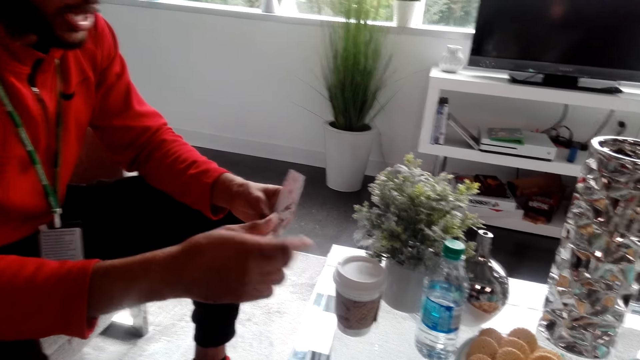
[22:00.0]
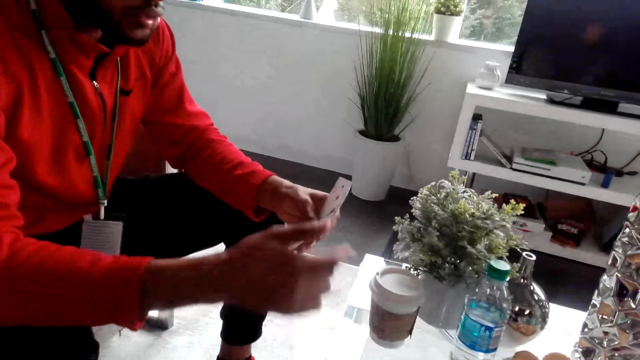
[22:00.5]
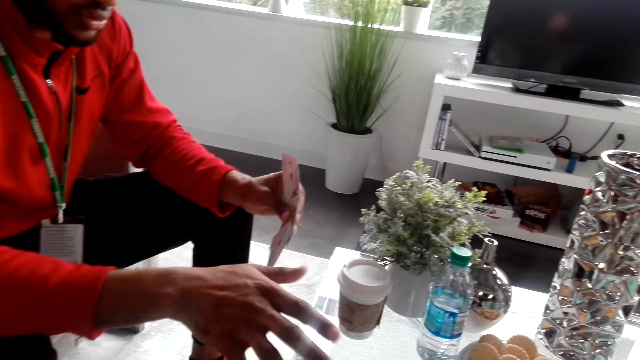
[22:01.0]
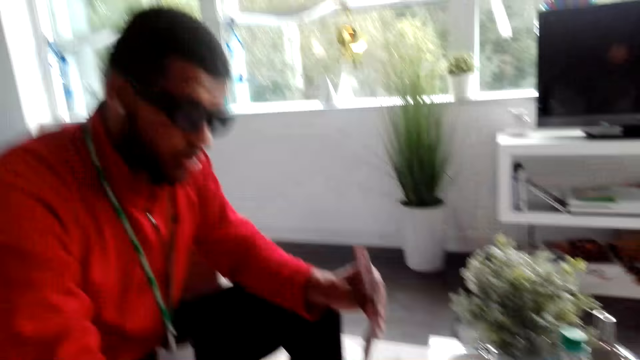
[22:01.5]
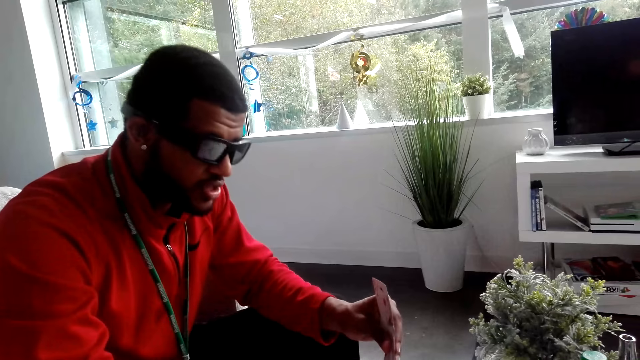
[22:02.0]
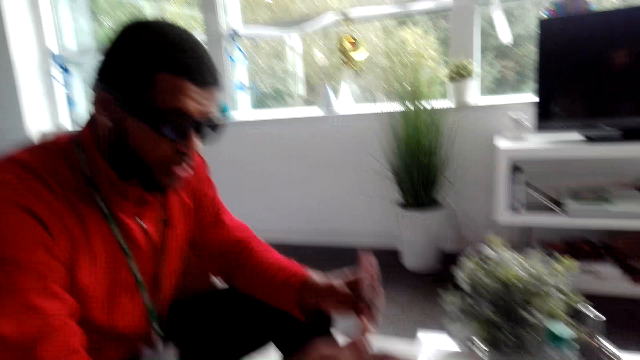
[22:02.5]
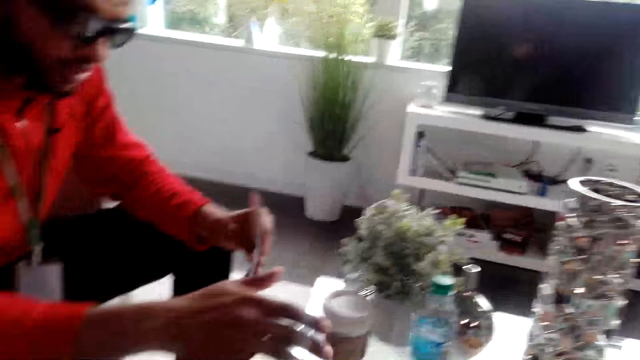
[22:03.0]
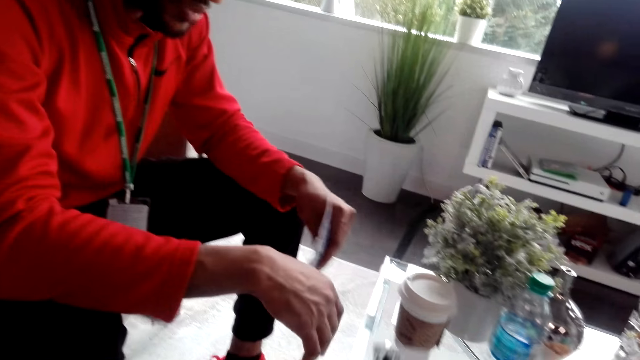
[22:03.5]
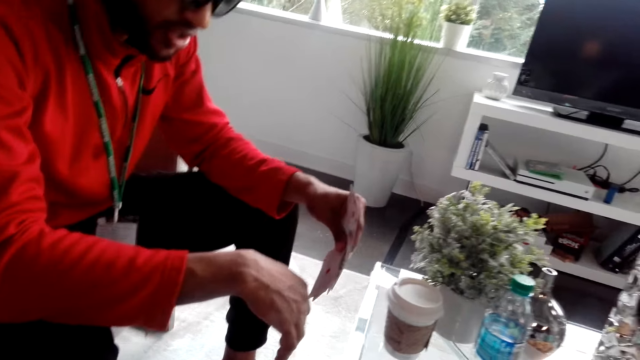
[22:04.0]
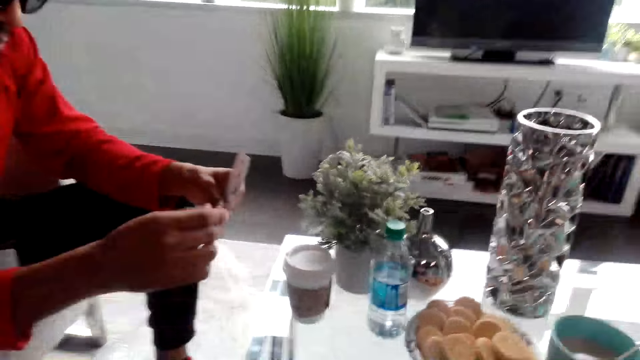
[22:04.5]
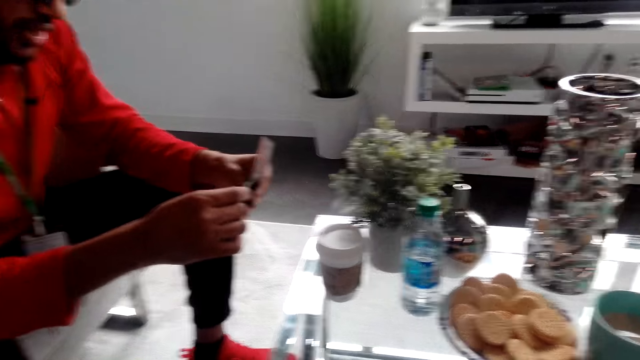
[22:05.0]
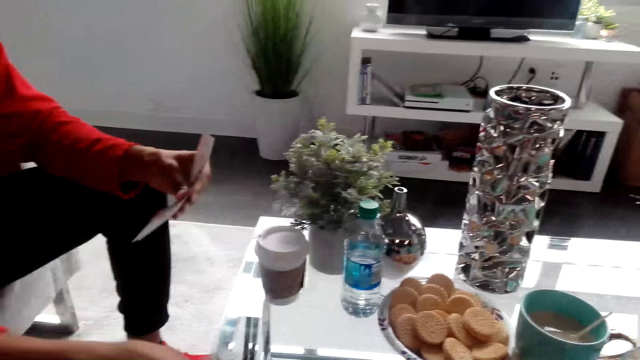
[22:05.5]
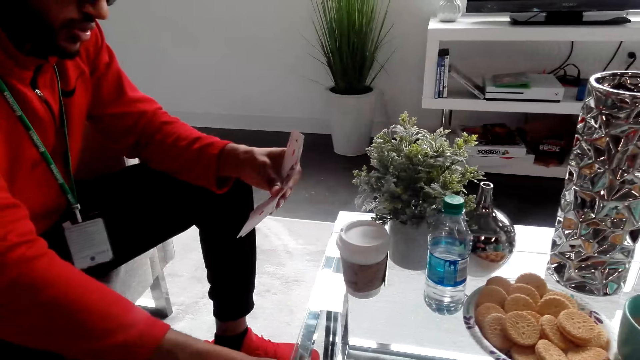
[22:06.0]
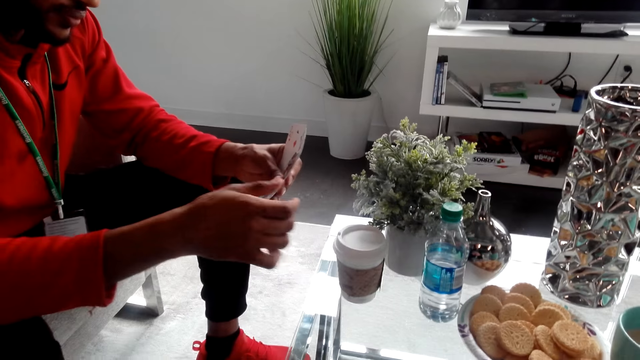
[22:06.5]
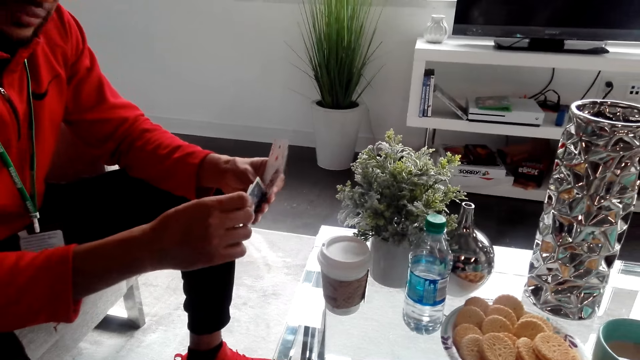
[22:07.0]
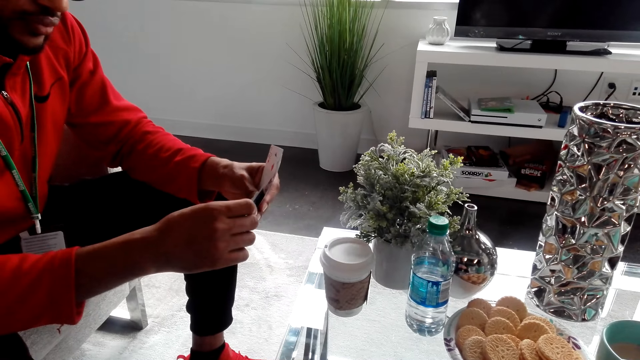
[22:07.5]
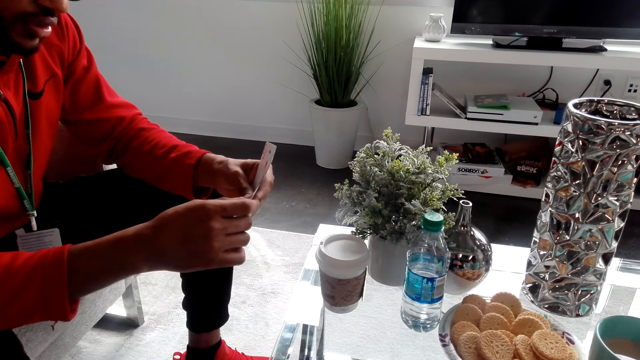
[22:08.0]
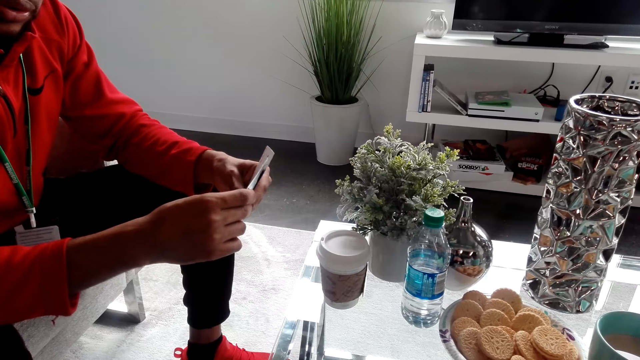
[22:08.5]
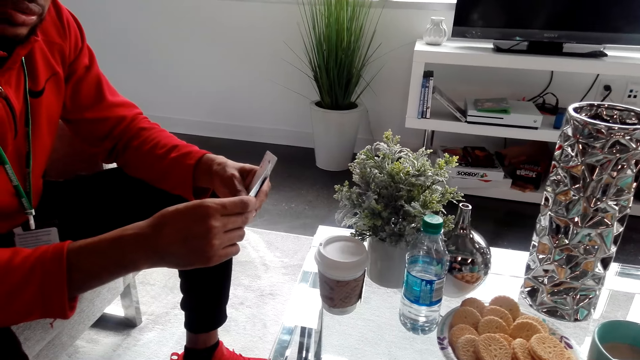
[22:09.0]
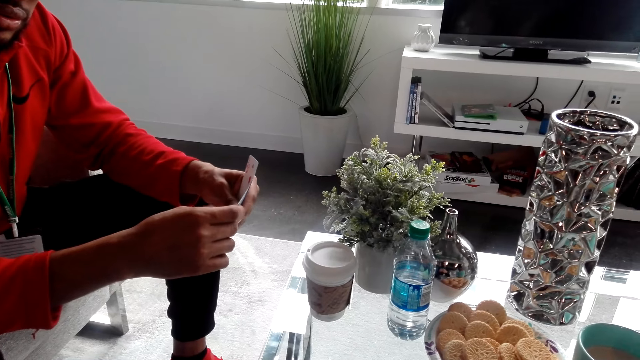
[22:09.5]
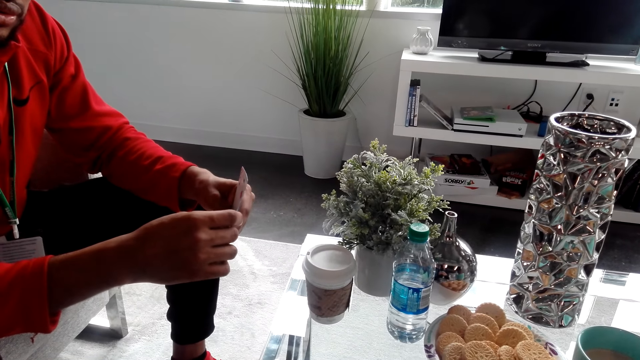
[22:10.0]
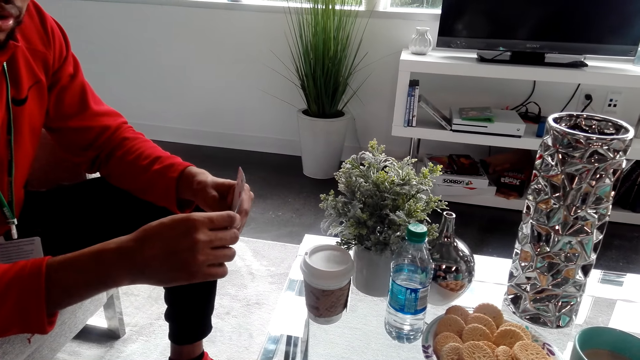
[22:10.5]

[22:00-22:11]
A man places a card on the table, dialogues with the camera wearer and holds cards. The man converses with the camera wearer and spreads the cards. The man holds the cards and dialogues with the camera wearer.

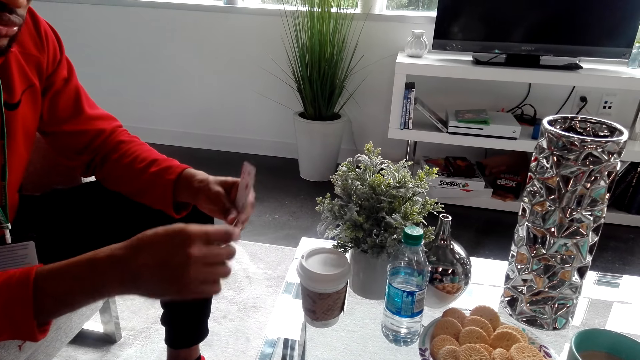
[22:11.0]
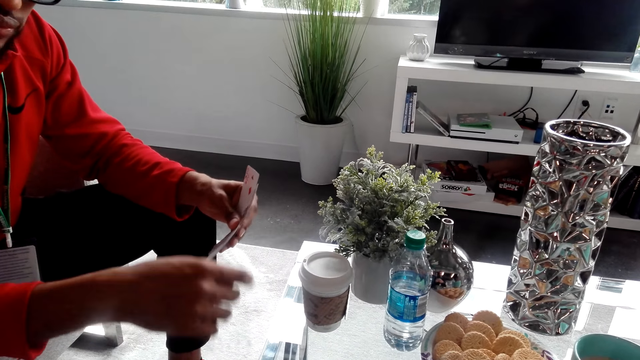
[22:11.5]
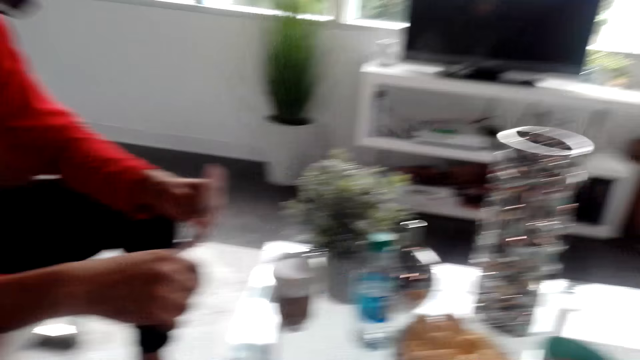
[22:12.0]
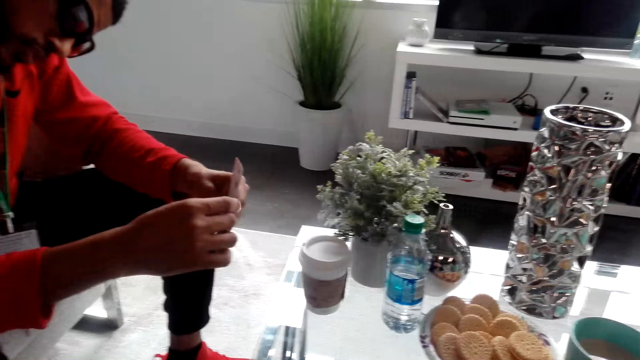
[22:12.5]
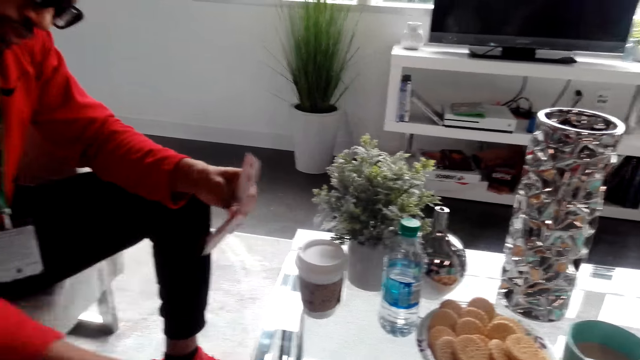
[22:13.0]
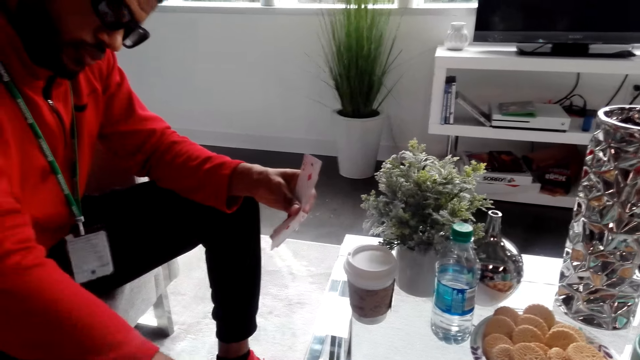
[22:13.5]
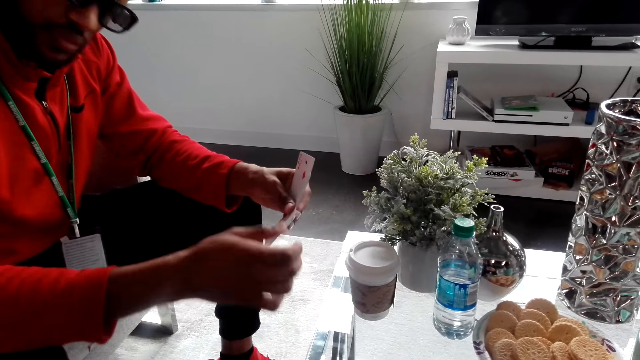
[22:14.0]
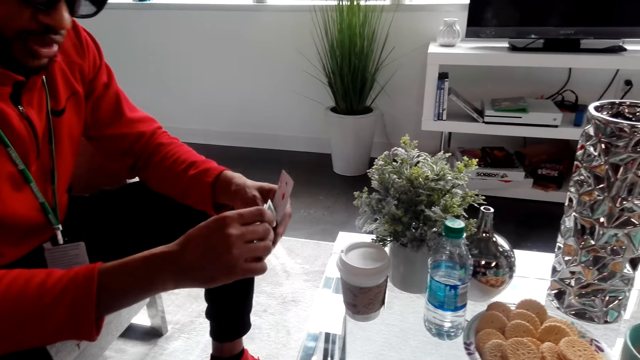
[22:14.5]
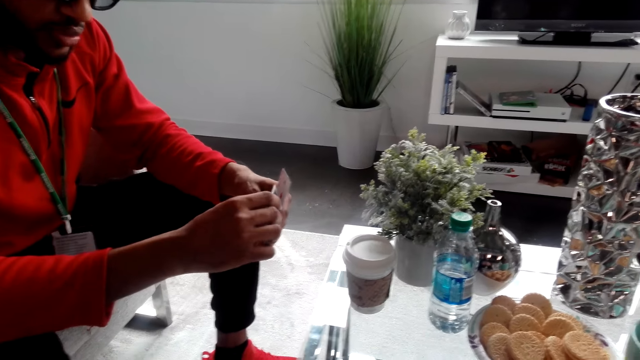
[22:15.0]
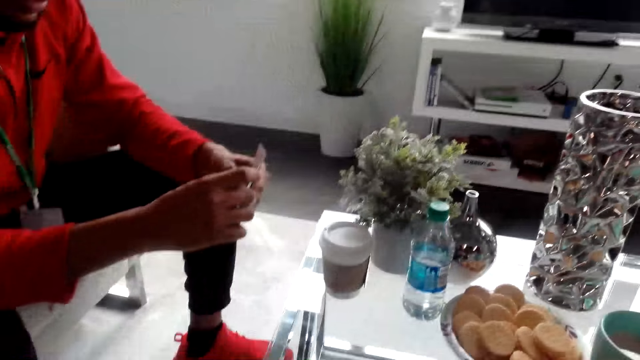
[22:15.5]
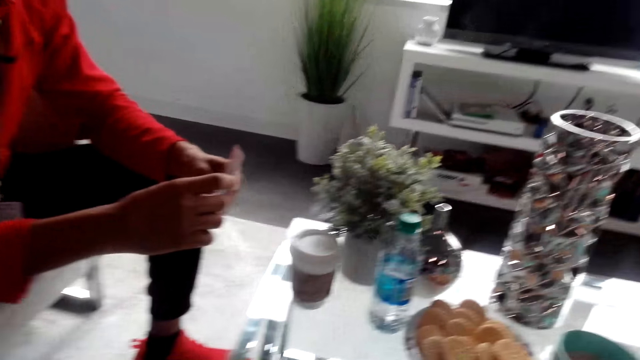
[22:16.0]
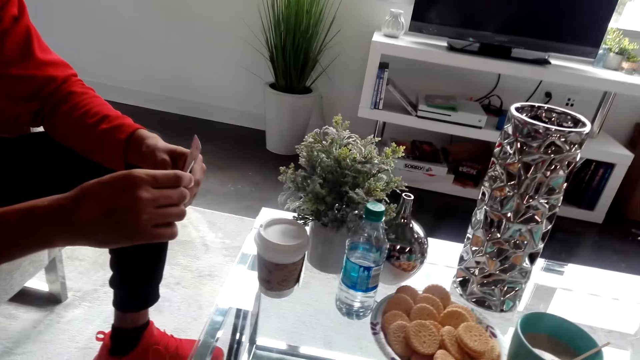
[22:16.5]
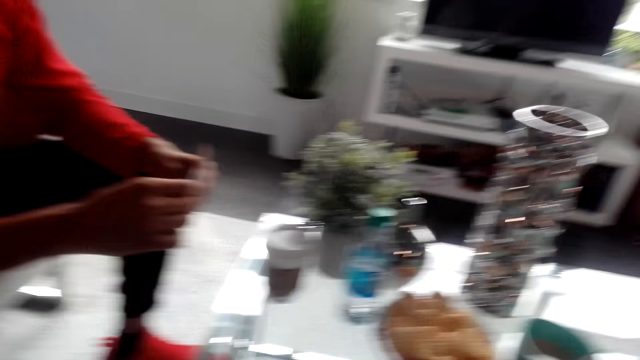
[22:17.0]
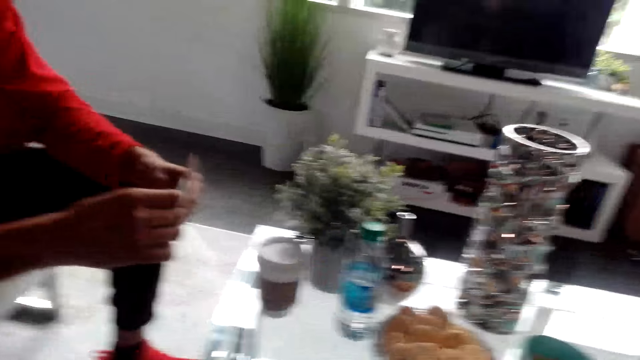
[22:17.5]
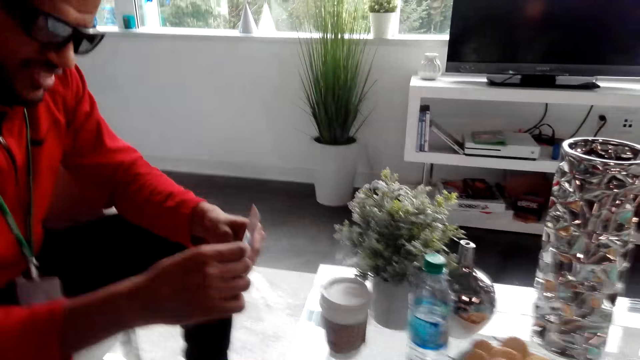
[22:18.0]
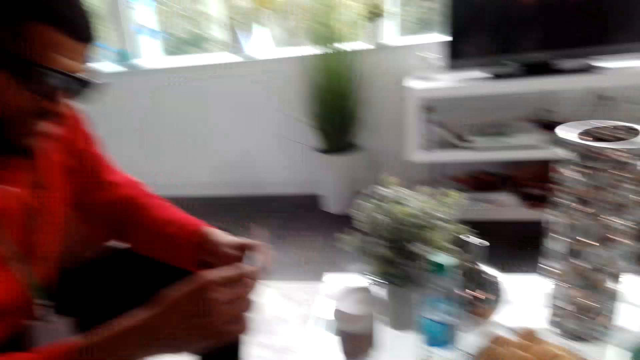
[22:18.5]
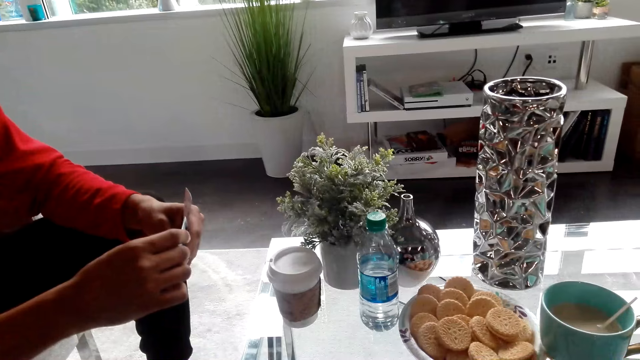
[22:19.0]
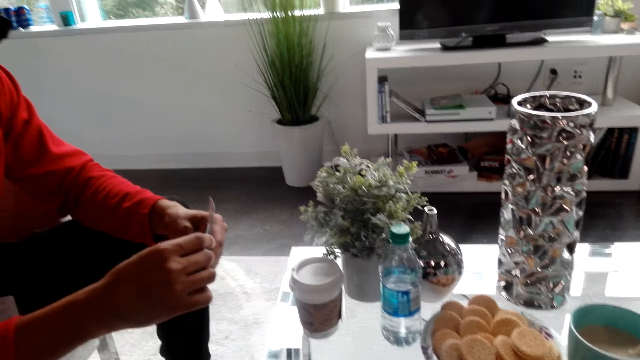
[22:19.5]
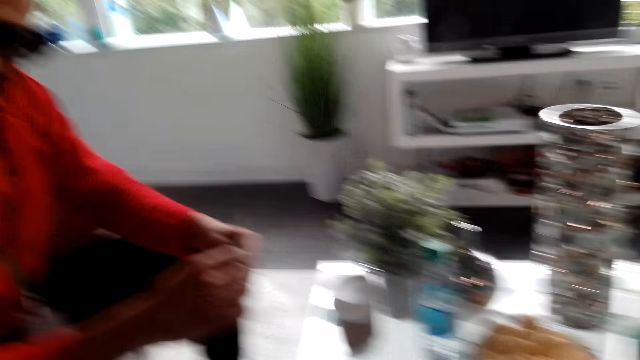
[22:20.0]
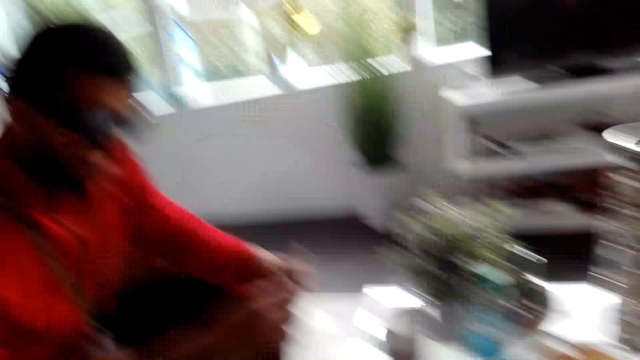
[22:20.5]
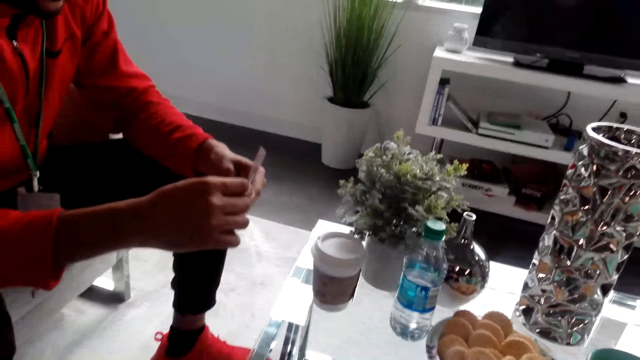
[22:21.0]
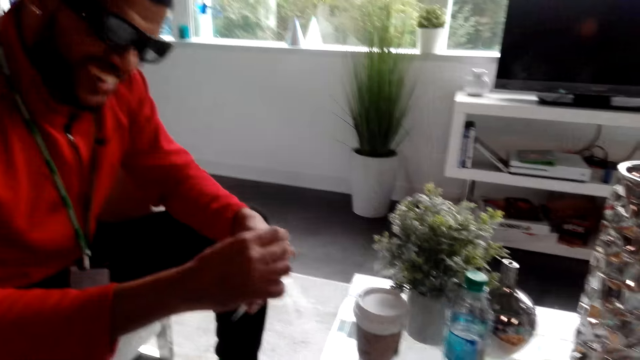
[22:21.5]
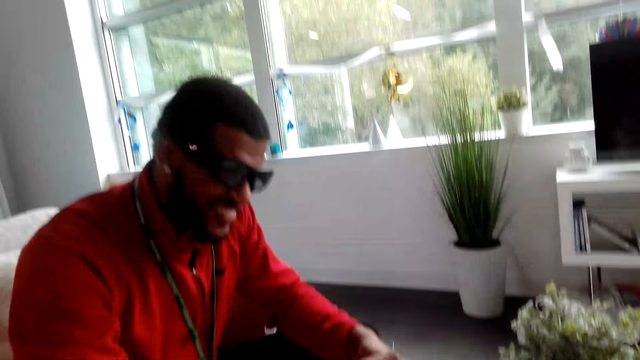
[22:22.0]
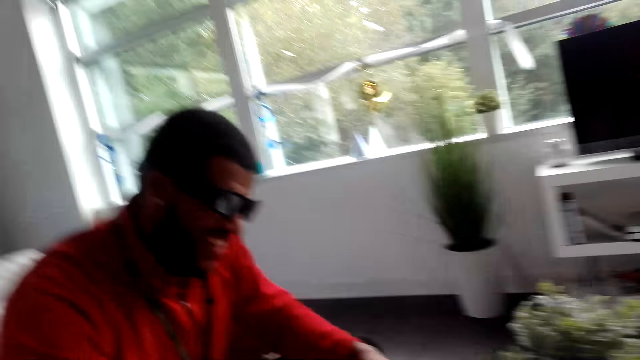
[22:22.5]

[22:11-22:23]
A man places a card on the table, dialogues with the camera wearer and holds cards. The man converses with the camera wearer and holds the cards.
